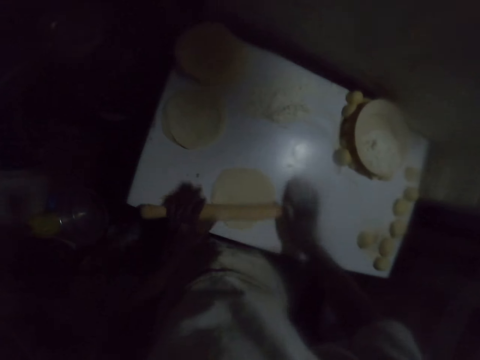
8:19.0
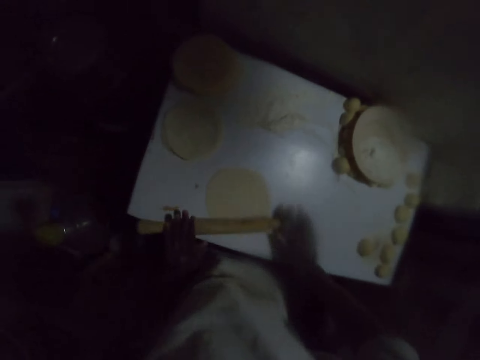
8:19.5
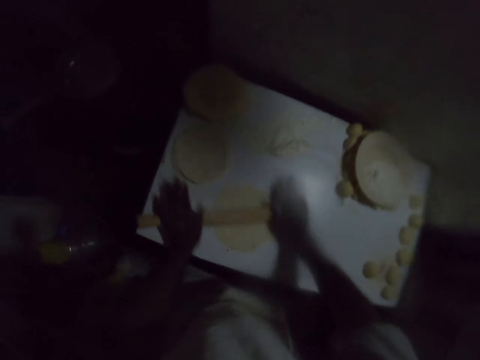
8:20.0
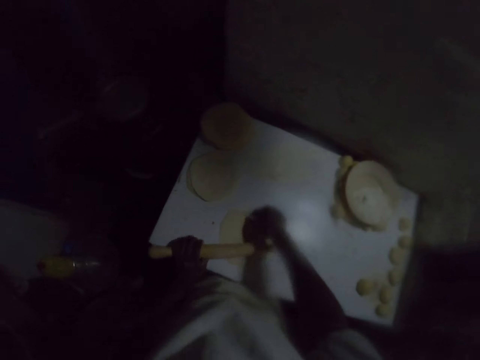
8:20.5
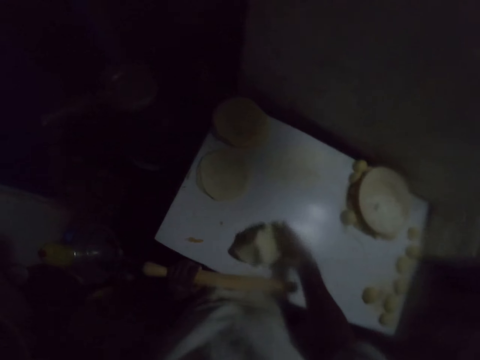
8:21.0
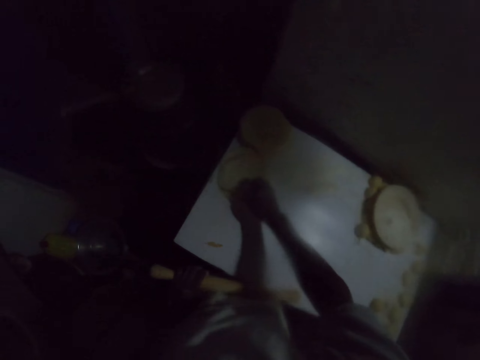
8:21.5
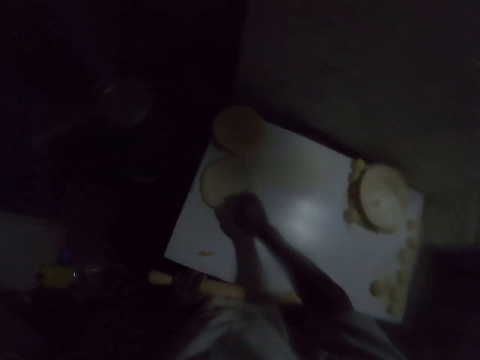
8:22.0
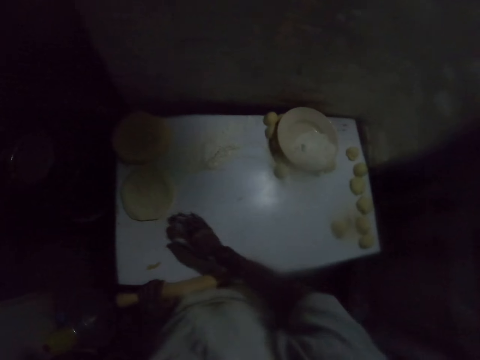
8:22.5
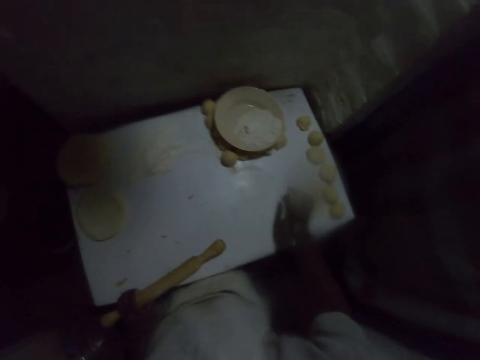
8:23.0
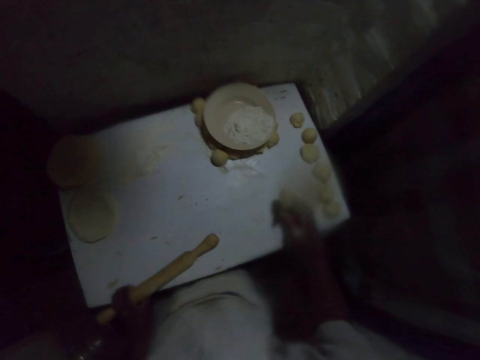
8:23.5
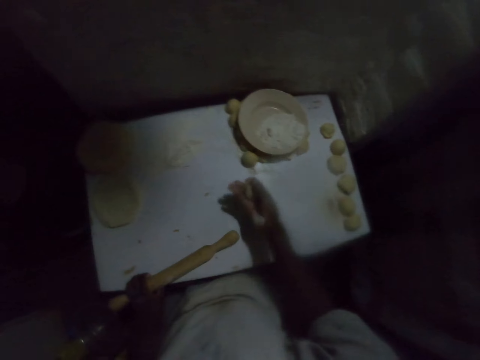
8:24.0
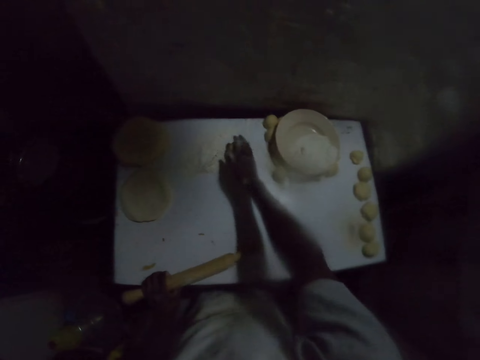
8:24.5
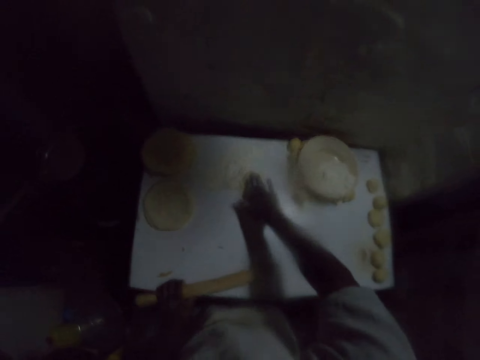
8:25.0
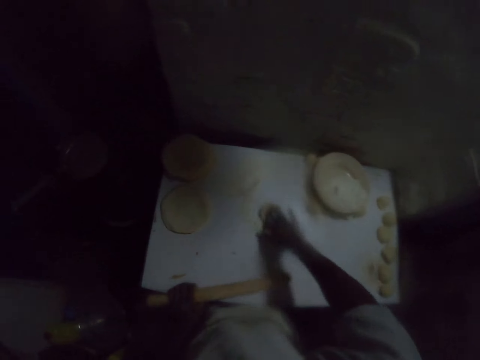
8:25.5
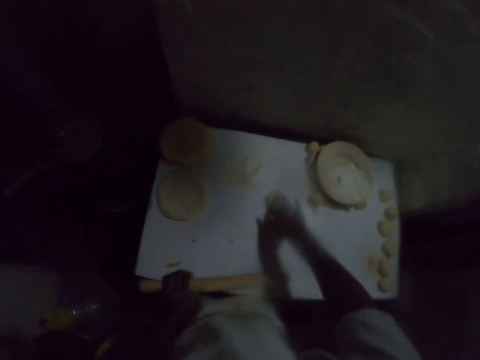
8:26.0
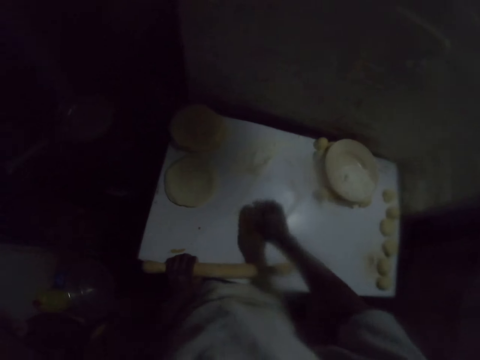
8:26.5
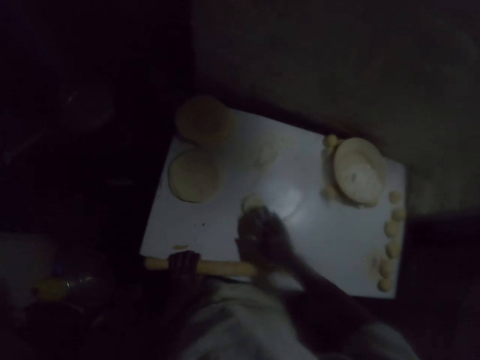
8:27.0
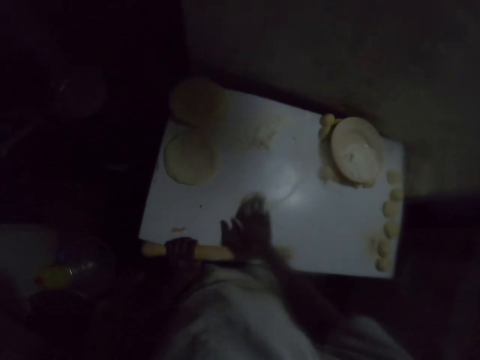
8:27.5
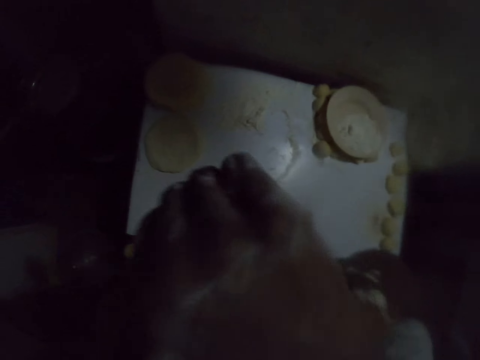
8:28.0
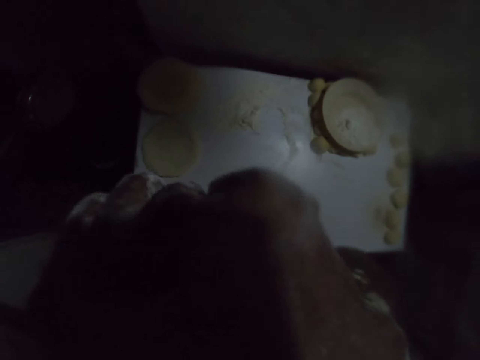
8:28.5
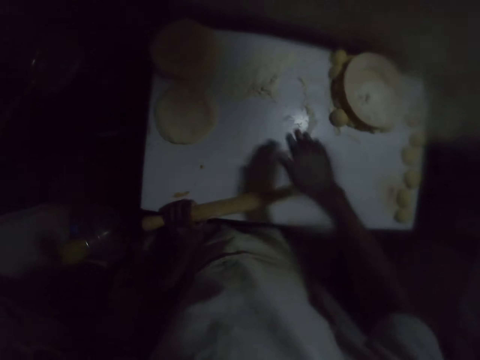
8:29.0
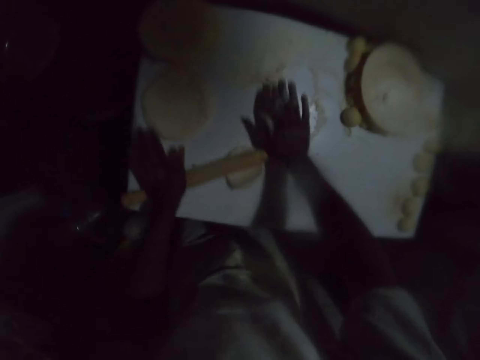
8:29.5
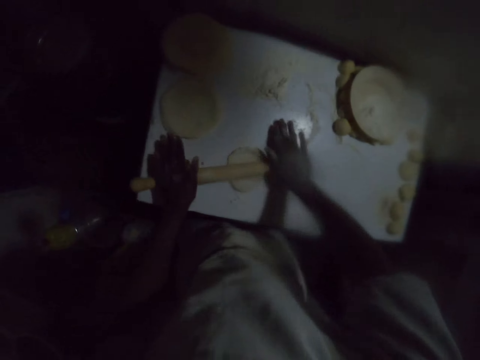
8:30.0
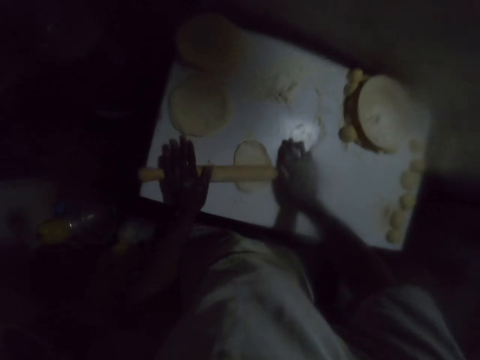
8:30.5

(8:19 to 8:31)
The camera wearer puts the dough on the flour. They roll the dough with a rolling pin. They hold the rolling pin with the left hand. They lift the dough and place the dough on top of other doughs. They pick a dough from the table and place the dough on the table, on the flour. They move the dough on the table with the right hand. They adjust the camera. They roll the dough with the rolling pin.

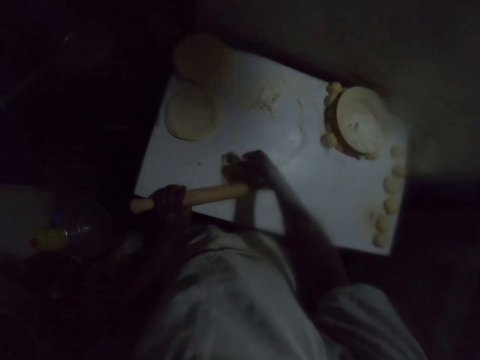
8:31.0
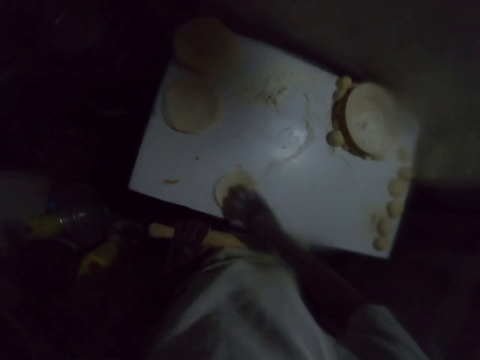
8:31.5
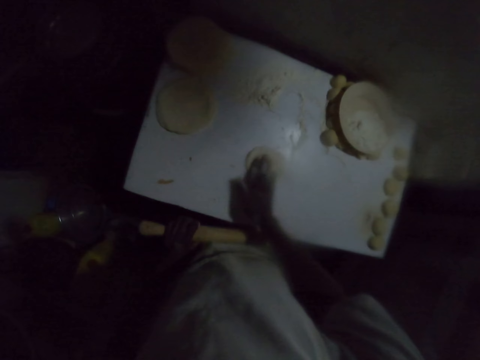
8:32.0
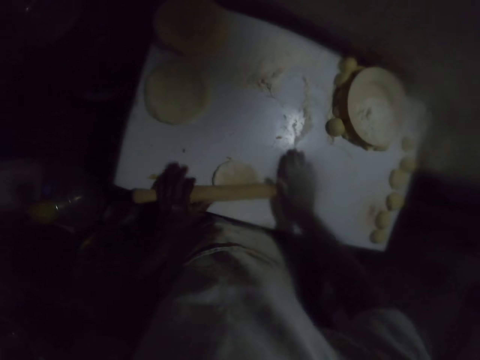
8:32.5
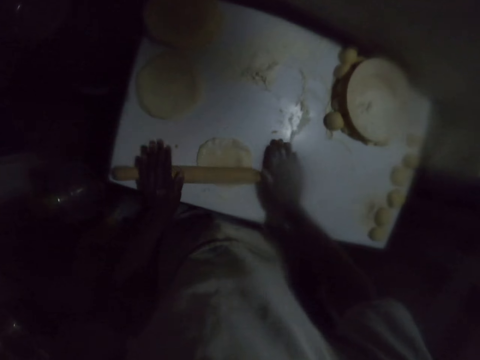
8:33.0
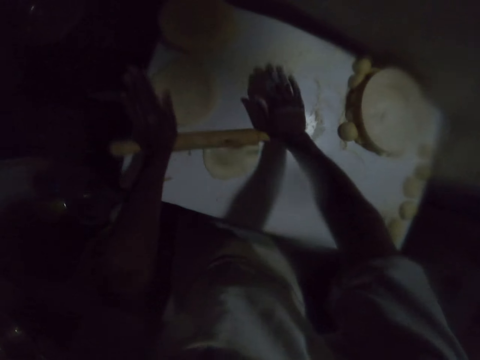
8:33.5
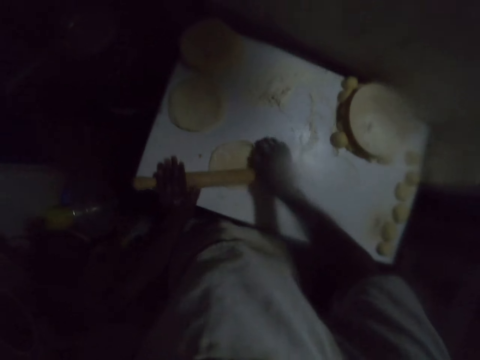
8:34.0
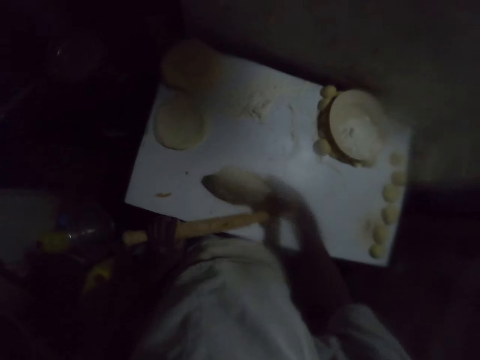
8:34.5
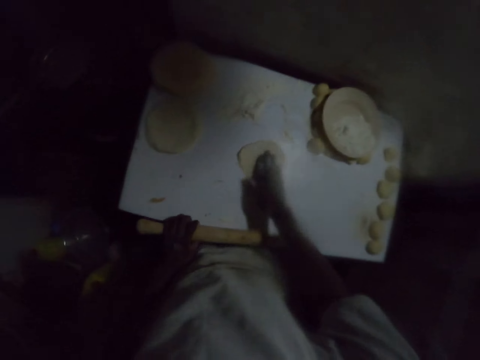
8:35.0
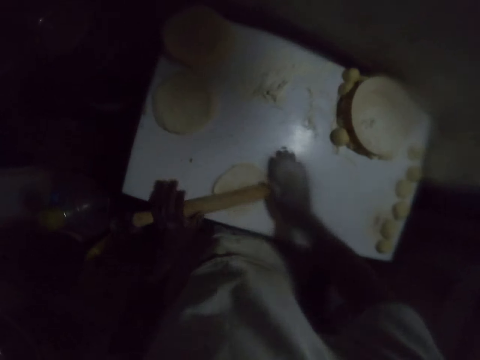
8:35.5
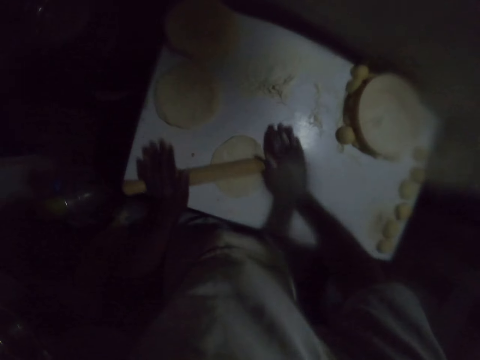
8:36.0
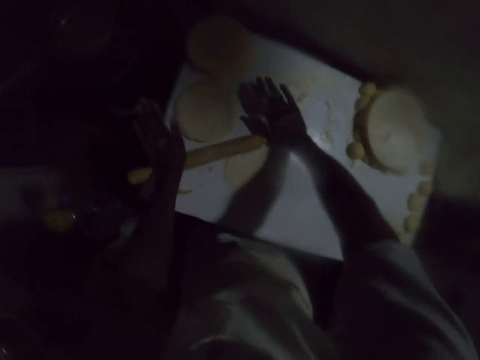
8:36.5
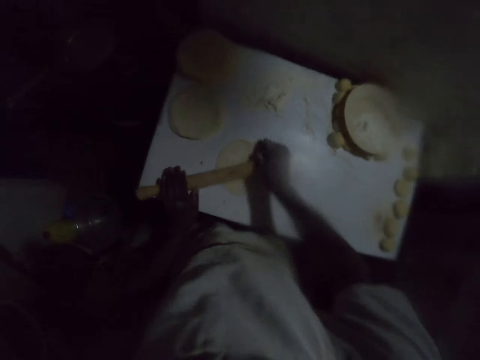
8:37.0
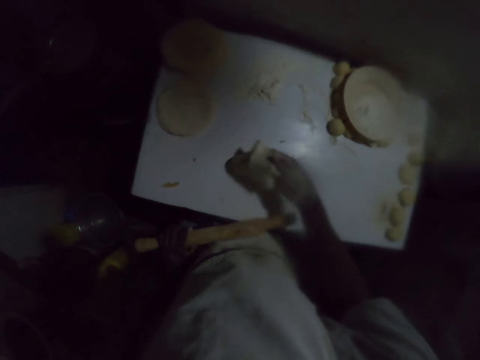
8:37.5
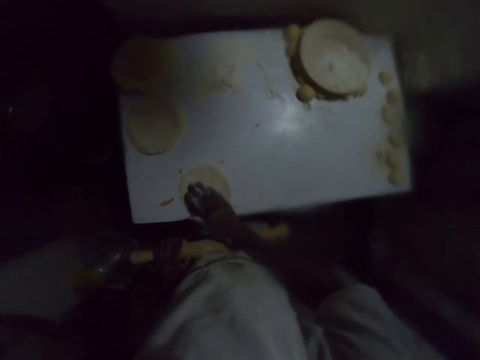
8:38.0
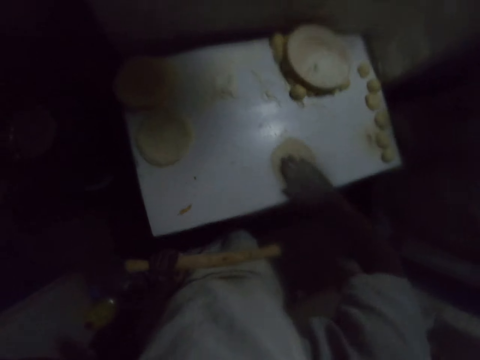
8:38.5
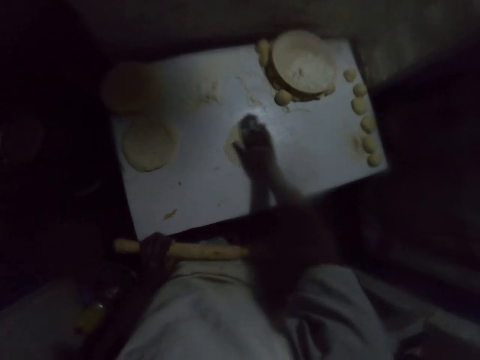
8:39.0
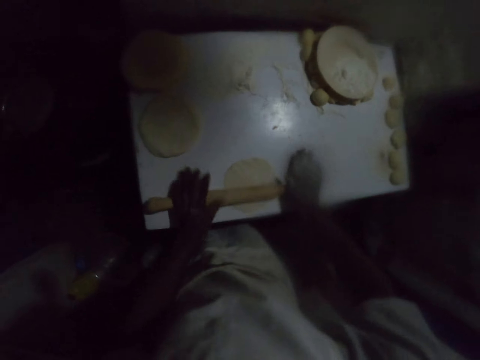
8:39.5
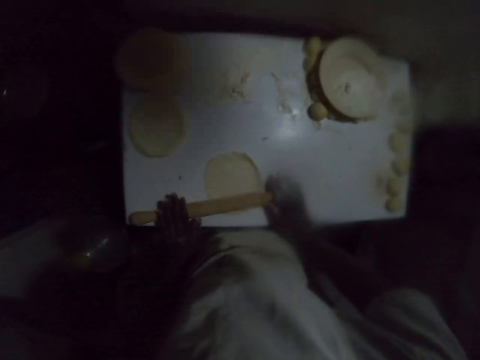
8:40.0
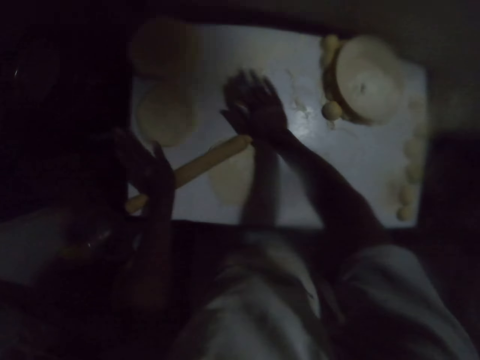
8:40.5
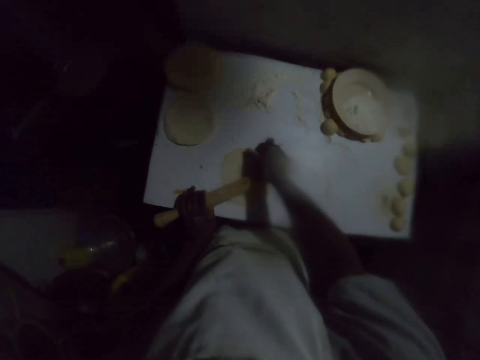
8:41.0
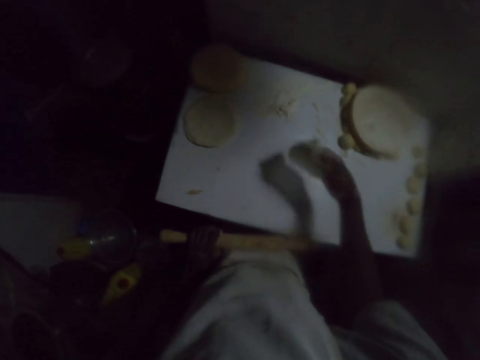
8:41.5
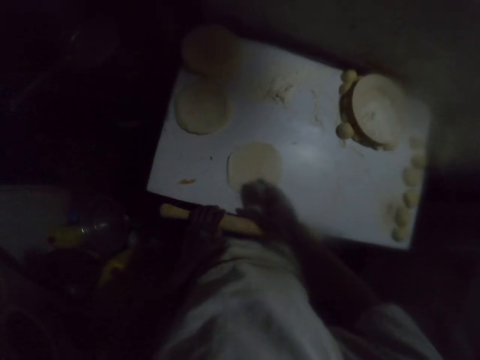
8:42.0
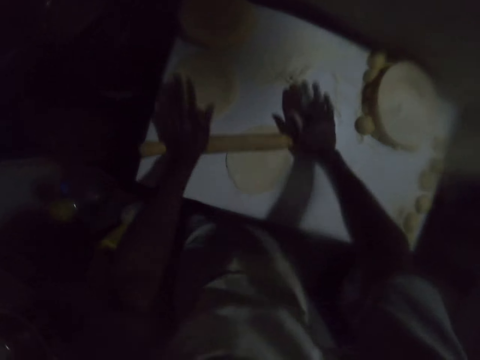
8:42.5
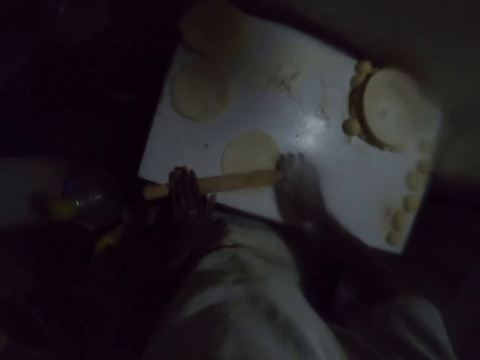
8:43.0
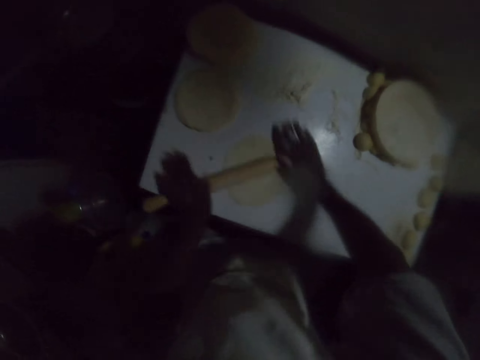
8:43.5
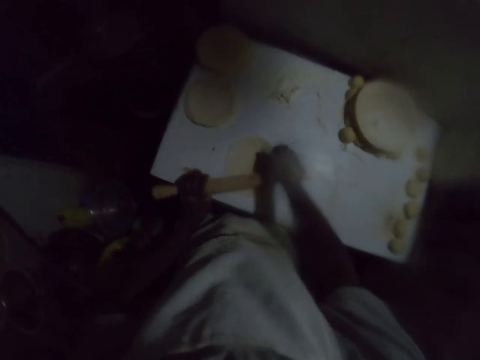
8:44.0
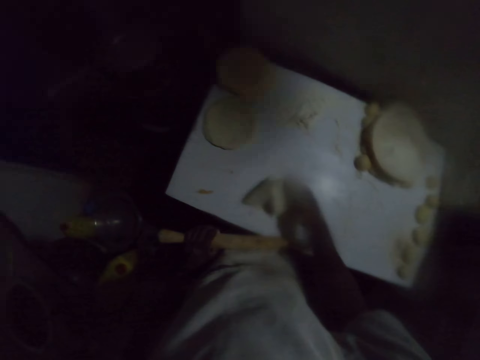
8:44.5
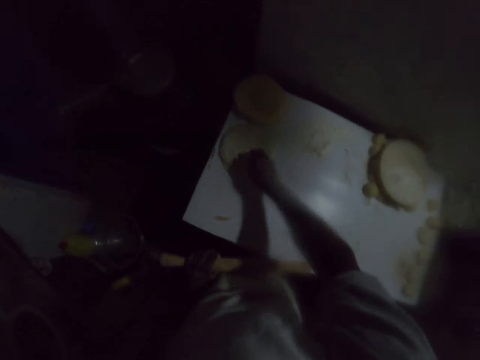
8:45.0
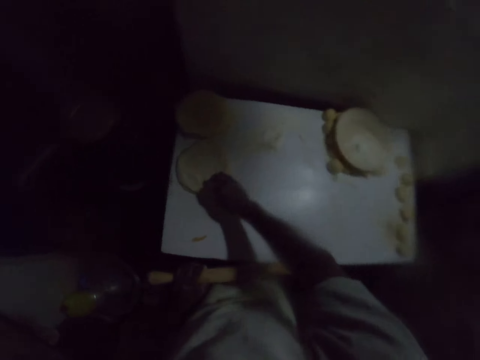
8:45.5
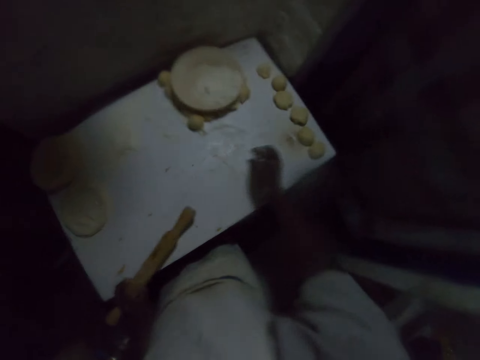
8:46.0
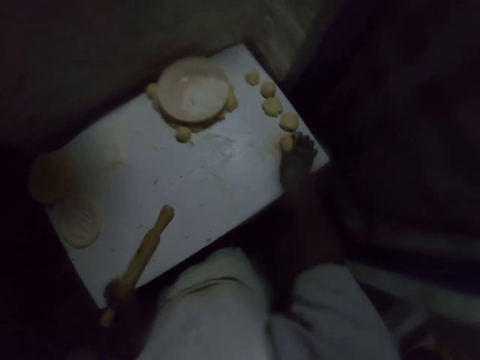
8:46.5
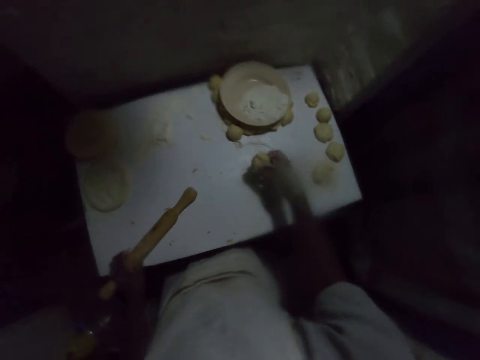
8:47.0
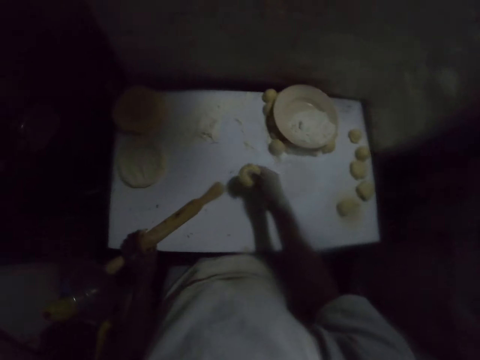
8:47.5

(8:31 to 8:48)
The camera wearer holds the rolling pin with the left hand. They turn the dough and move the dough on the table with the right hand. They put the dough on the flour. They roll the dough with a rolling pin. They turn the dough. They hold the rolling pin with the left hand. They move the dough on the table with the right hand. They roll the dough with the rolling pin. They hold the rolling pin with the left hand. They turn the dough and move the dough on the table with the right hand. They roll the dough with the rolling pin. They hold the rolling pin with the left hand. They turn the dough and move the dough on the table with the right hand. They roll the dough with the rolling pin. They hold the rolling pin with the left hand. They lift the dough and place the dough on top of other doughs. They pick a dough from the table.
